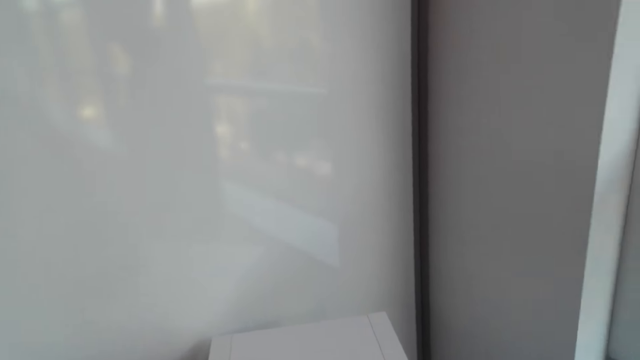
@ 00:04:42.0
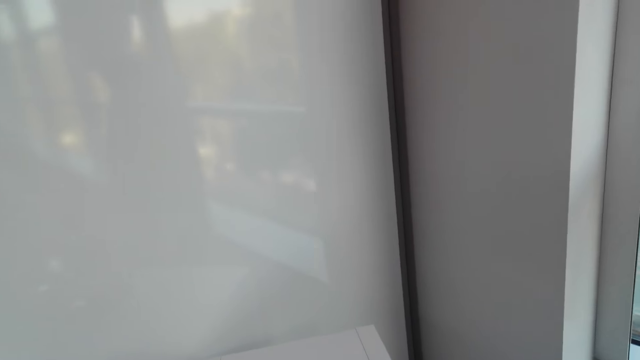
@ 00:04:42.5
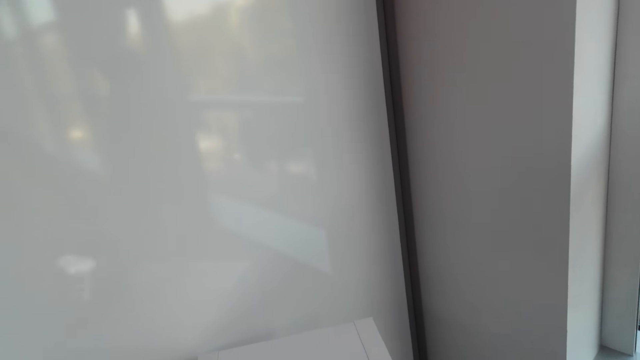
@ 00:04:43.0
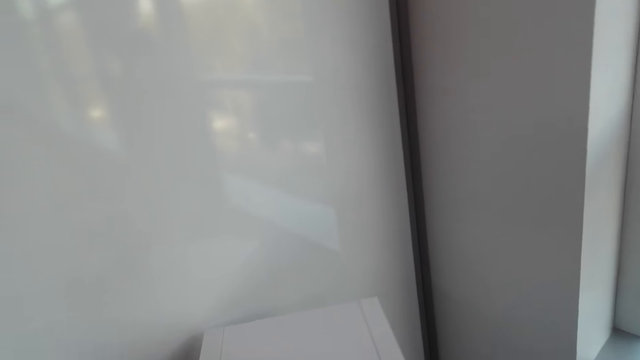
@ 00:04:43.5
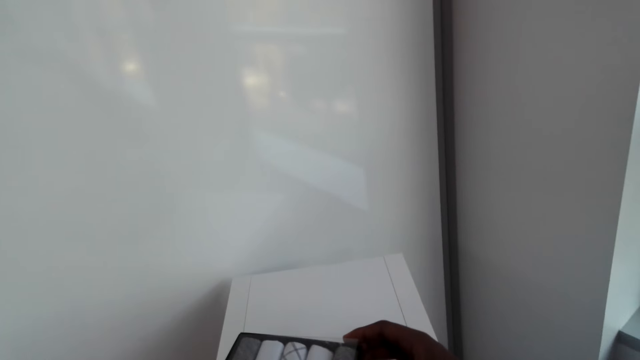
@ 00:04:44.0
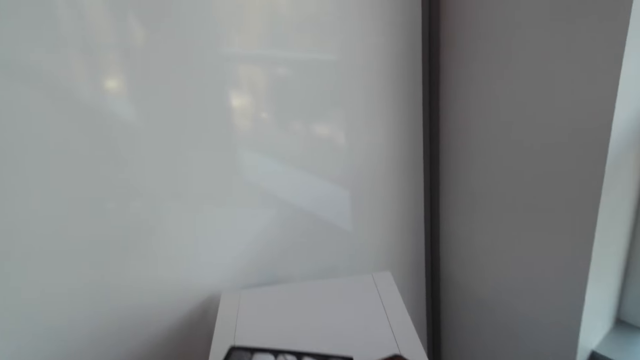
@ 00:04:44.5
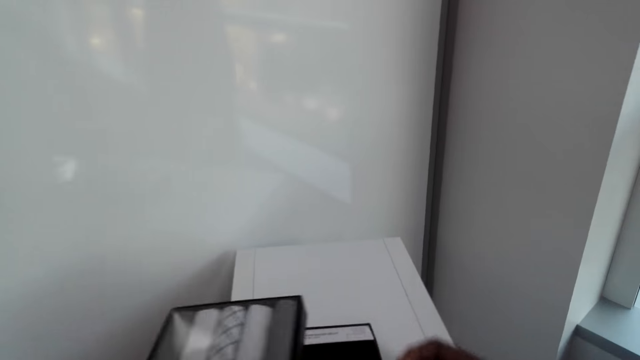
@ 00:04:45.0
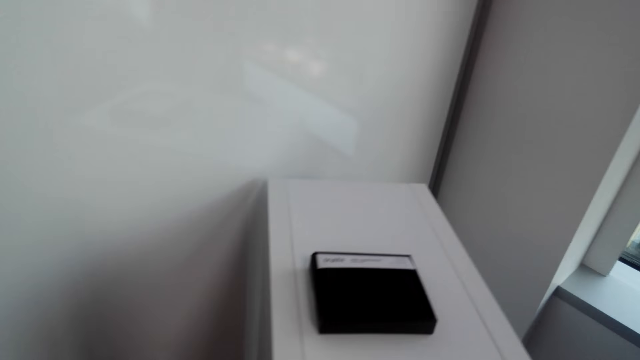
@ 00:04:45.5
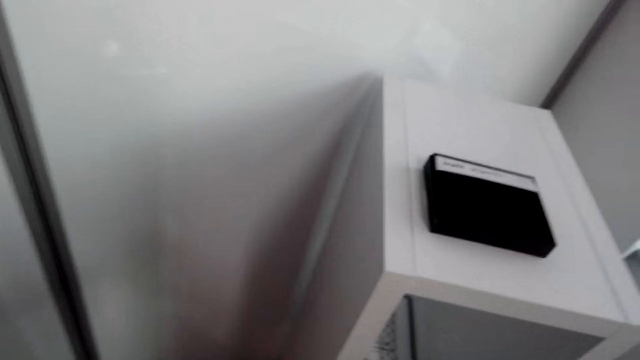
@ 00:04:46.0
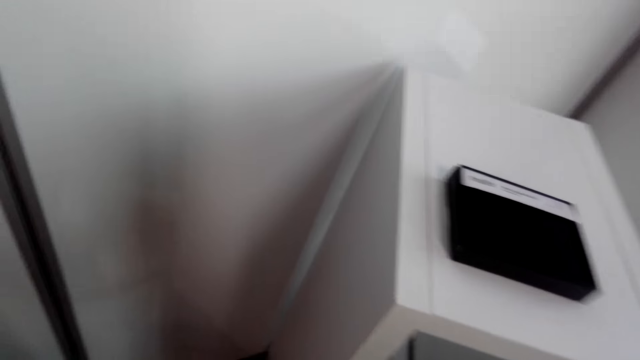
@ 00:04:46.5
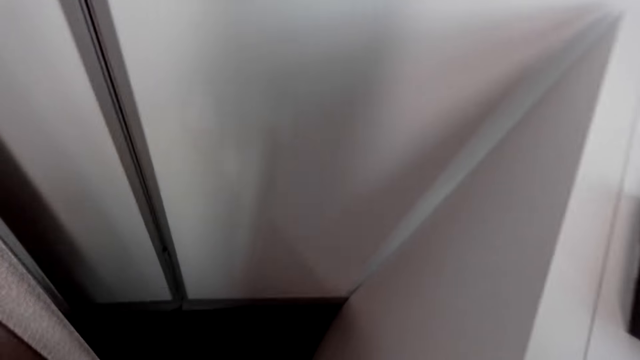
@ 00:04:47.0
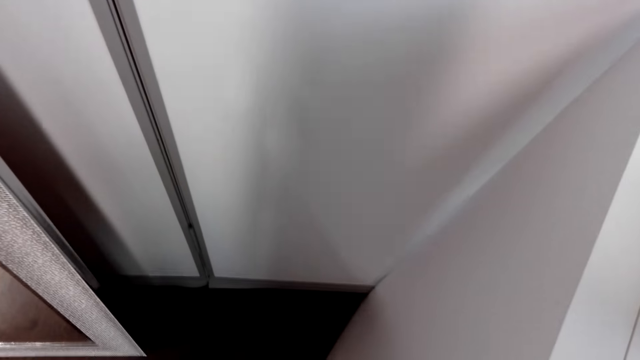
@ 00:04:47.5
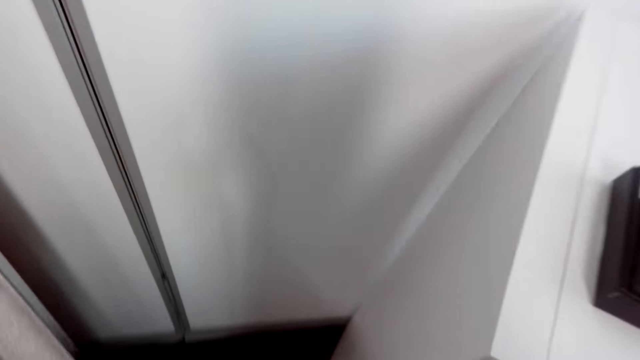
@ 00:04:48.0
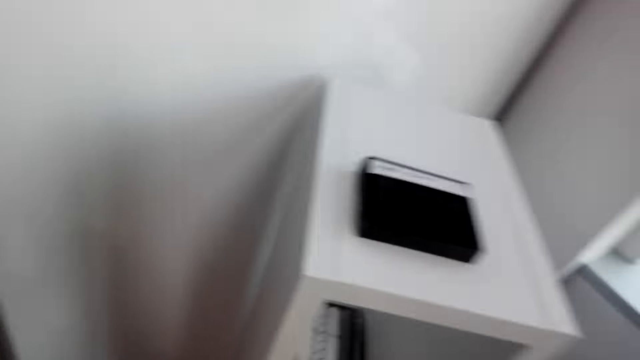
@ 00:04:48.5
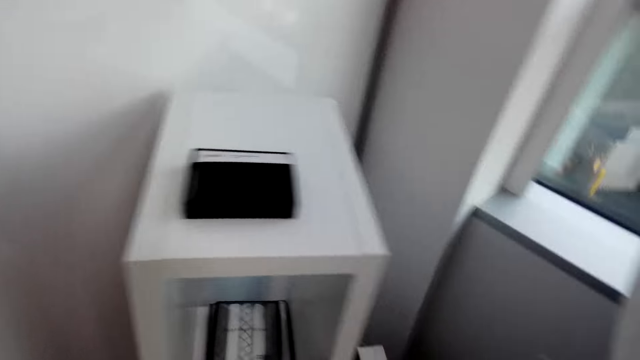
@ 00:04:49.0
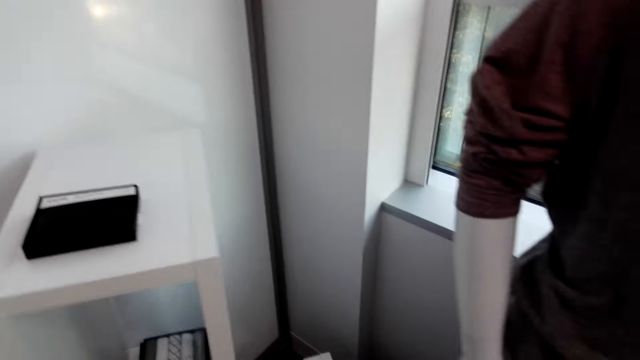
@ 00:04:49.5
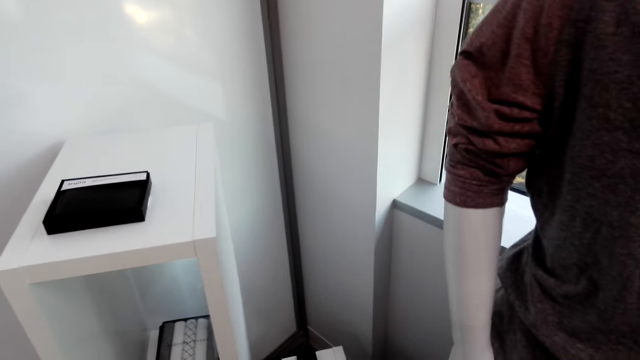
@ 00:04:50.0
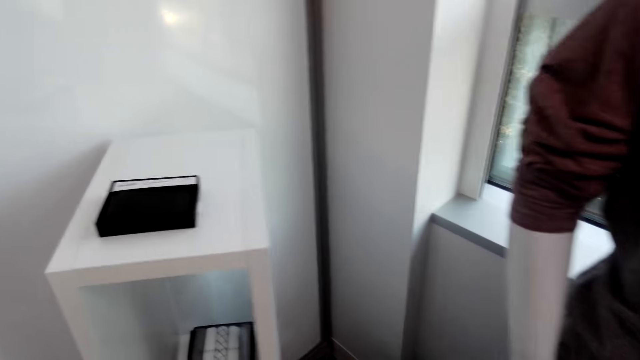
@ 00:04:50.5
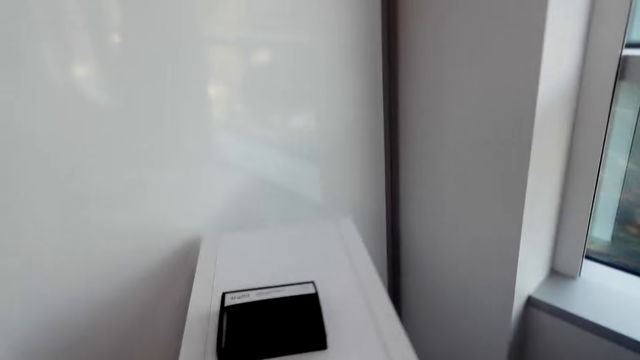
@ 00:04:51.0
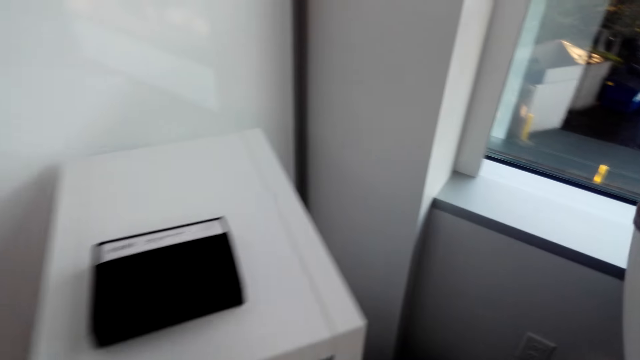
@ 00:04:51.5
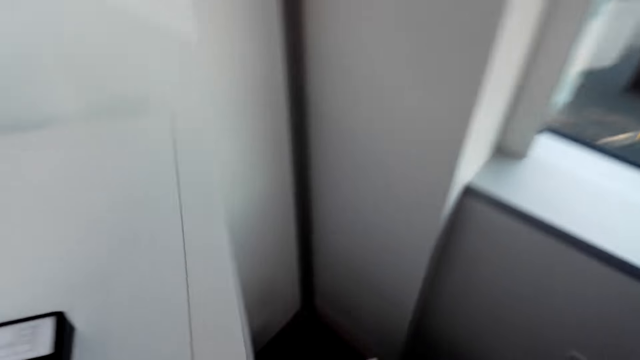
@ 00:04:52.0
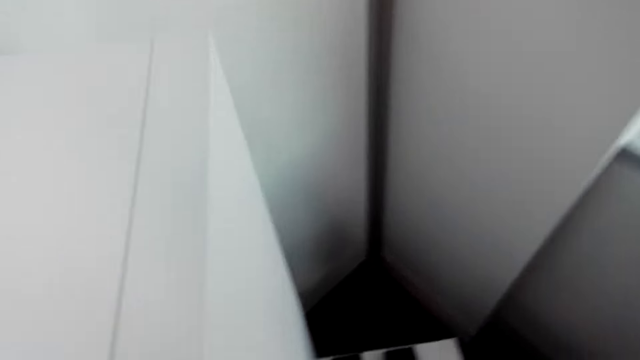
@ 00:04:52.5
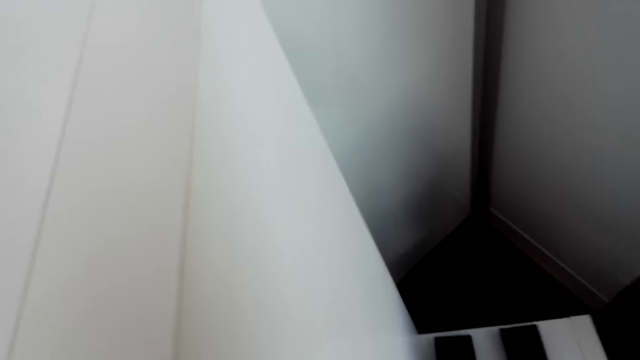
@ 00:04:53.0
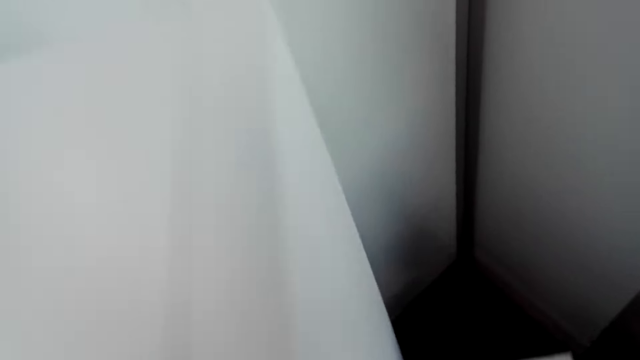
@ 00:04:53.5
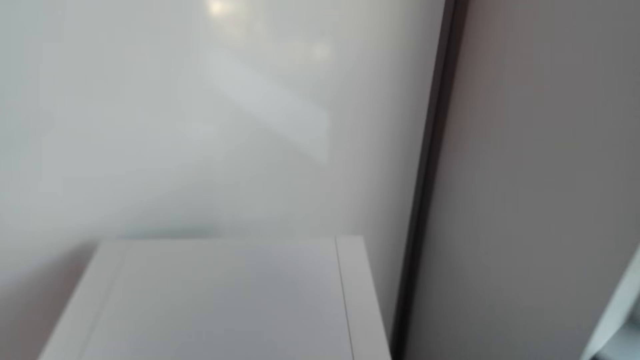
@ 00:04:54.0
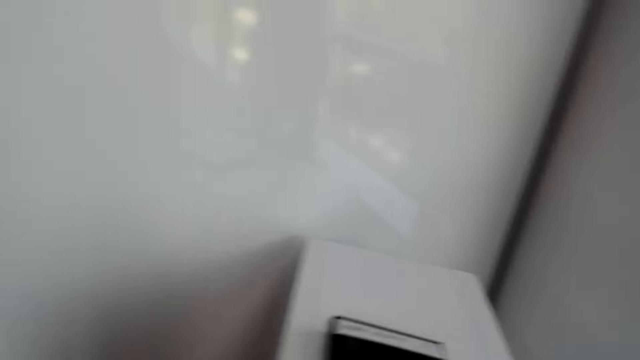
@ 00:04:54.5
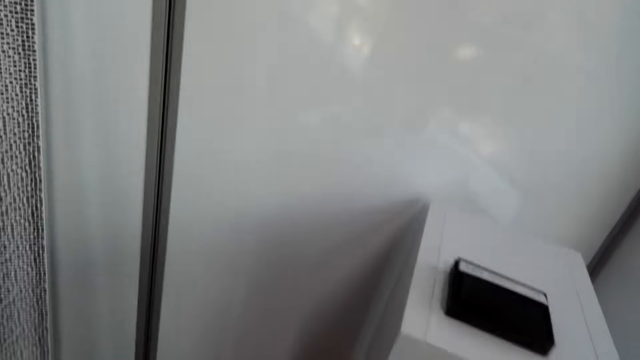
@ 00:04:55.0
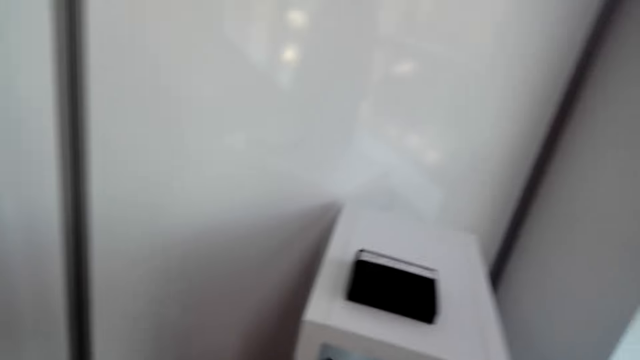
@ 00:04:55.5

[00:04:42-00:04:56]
The camera wearer drops the box. They drop the box again. They look around. They bend forward.

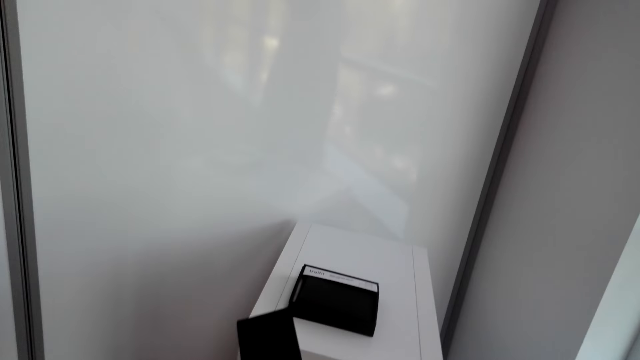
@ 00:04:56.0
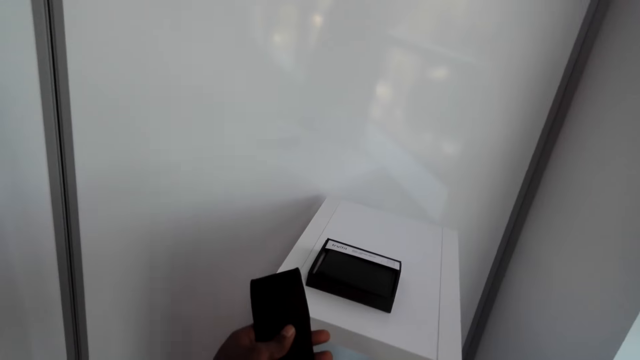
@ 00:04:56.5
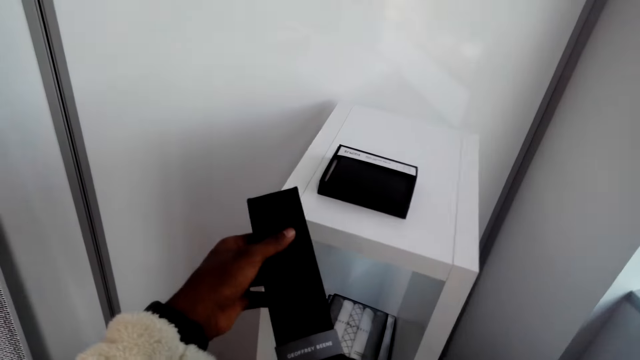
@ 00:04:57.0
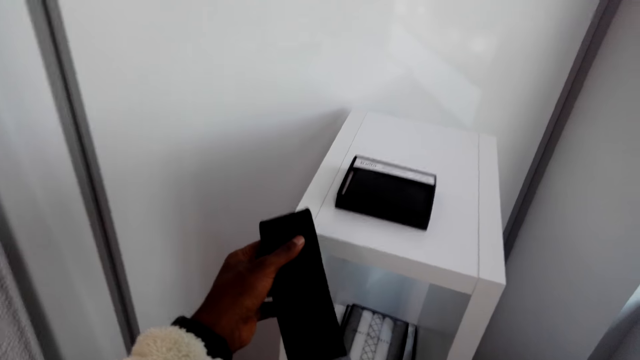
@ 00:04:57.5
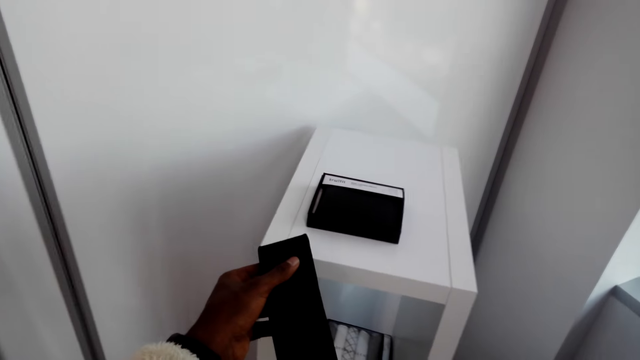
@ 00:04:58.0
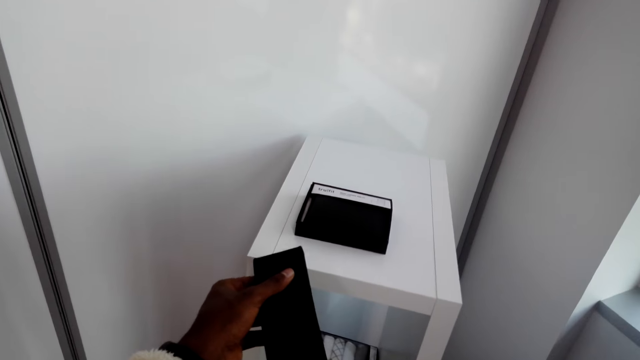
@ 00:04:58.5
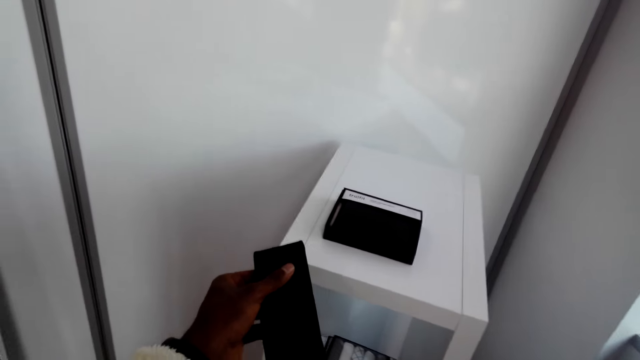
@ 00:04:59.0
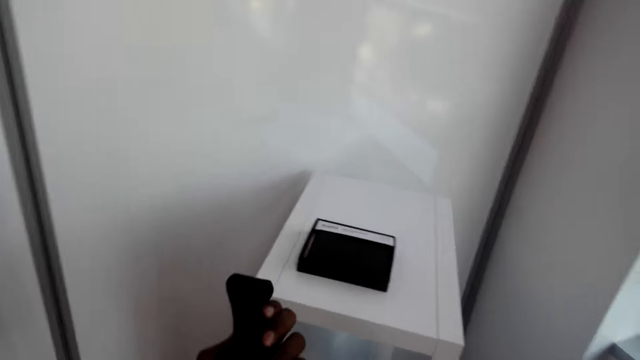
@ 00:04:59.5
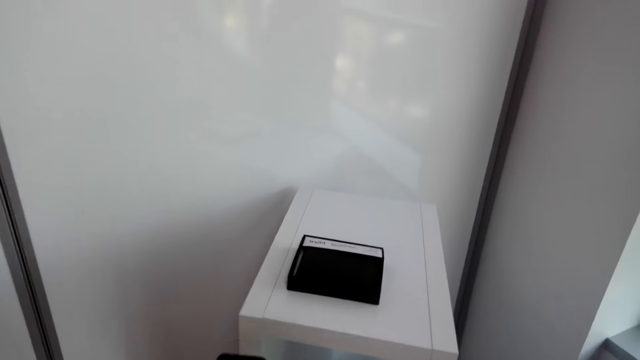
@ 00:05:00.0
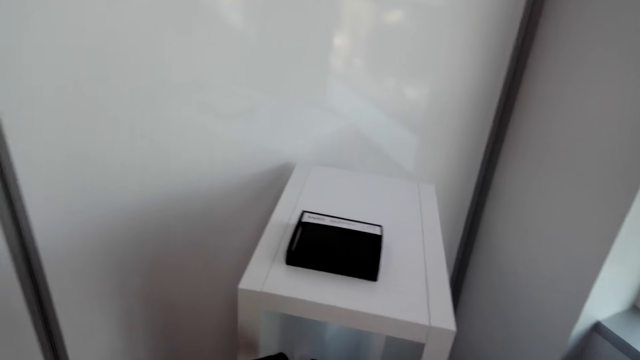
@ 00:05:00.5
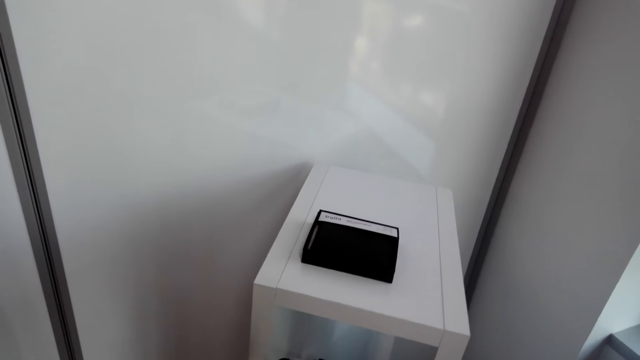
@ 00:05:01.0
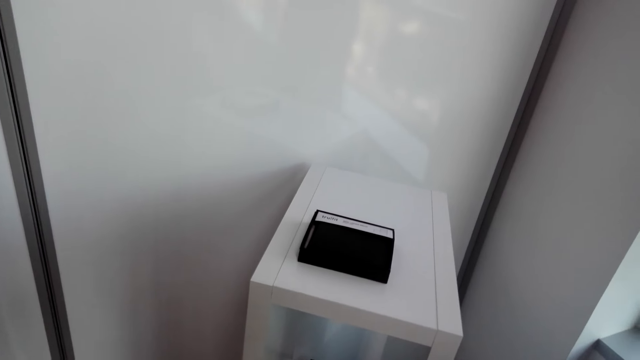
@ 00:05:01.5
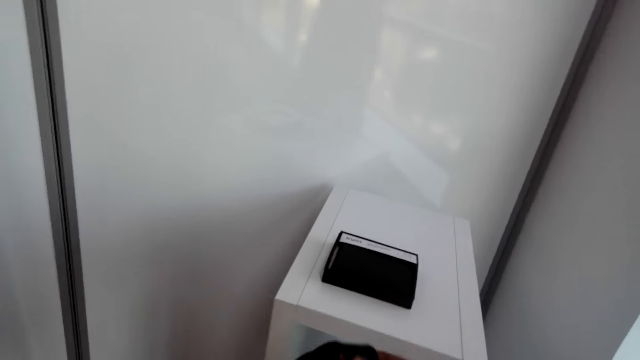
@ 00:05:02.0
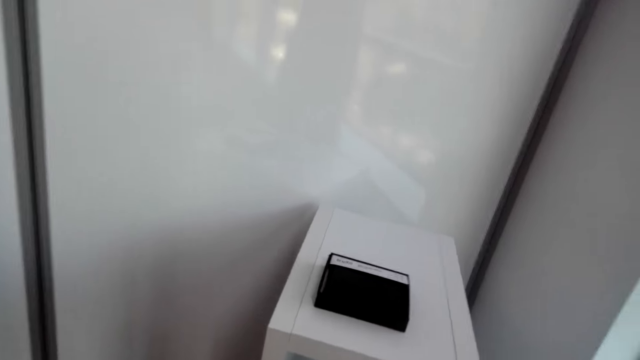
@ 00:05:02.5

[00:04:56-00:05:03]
The camera wearer picks up the tie.
